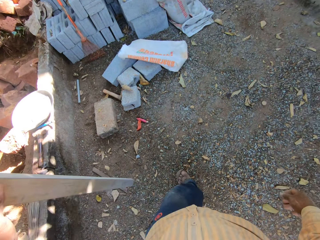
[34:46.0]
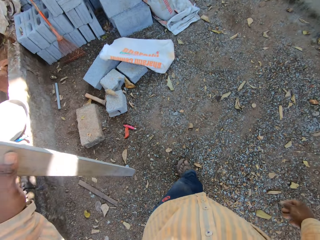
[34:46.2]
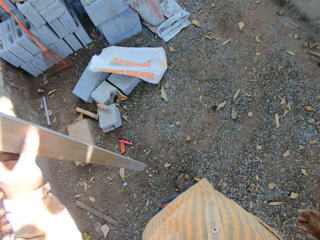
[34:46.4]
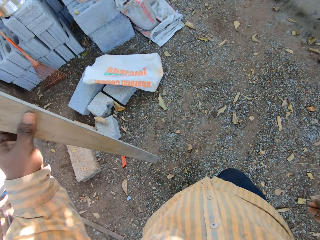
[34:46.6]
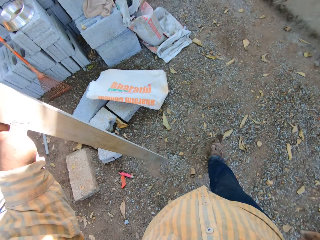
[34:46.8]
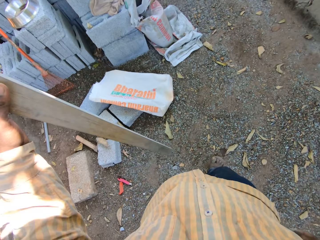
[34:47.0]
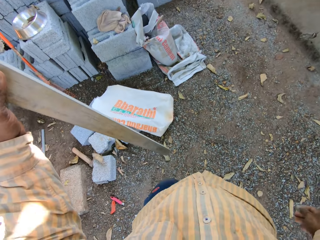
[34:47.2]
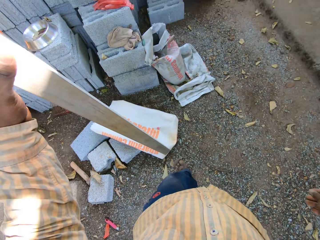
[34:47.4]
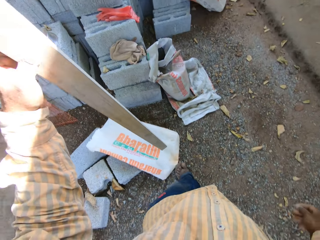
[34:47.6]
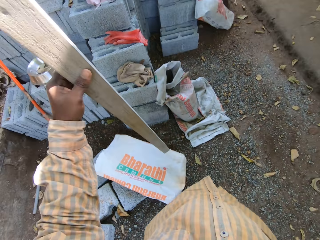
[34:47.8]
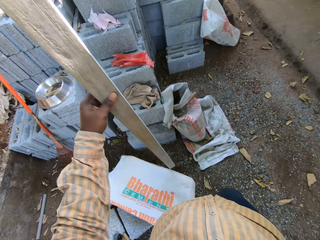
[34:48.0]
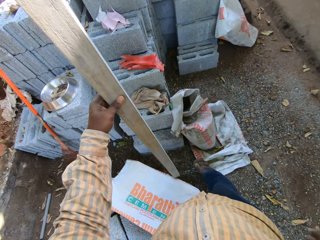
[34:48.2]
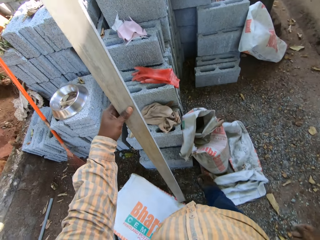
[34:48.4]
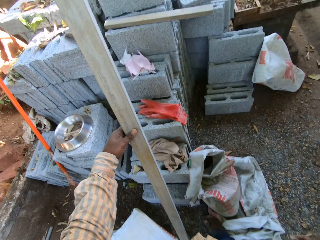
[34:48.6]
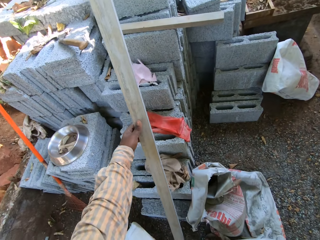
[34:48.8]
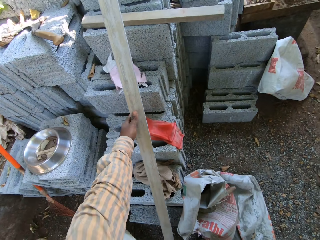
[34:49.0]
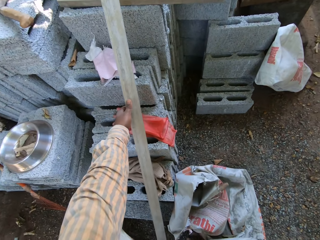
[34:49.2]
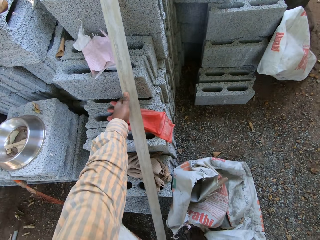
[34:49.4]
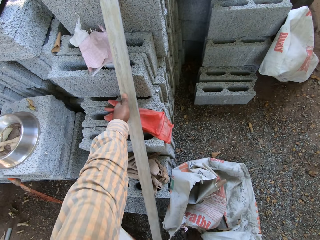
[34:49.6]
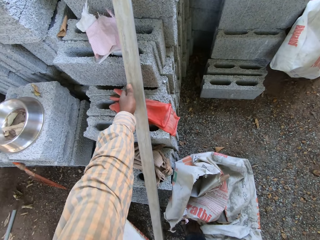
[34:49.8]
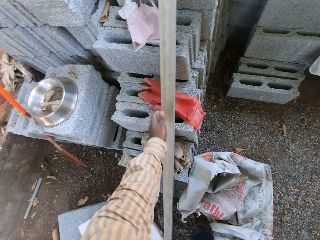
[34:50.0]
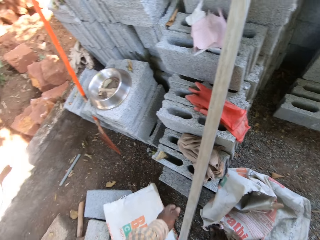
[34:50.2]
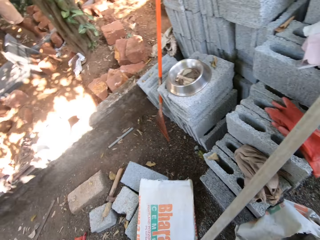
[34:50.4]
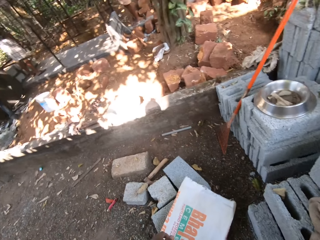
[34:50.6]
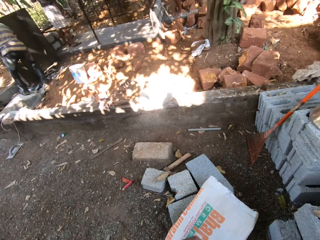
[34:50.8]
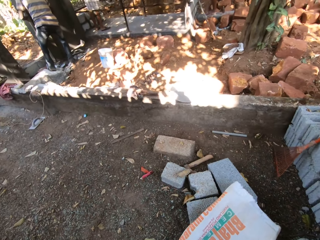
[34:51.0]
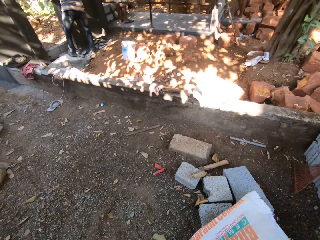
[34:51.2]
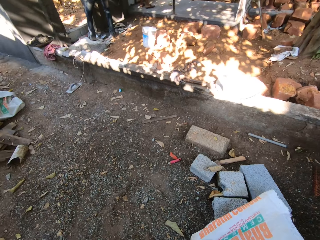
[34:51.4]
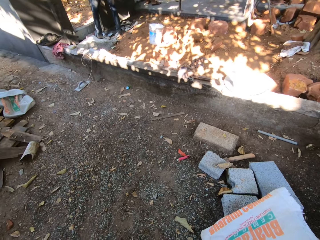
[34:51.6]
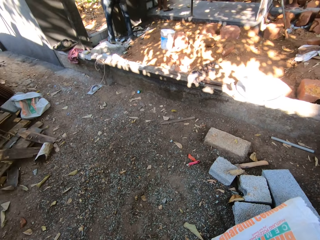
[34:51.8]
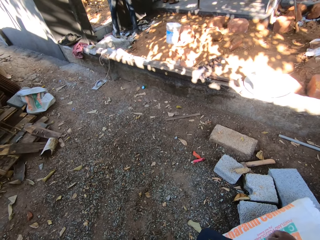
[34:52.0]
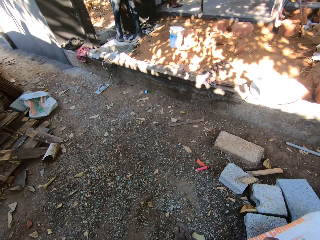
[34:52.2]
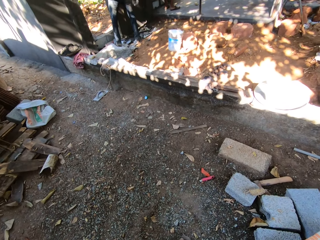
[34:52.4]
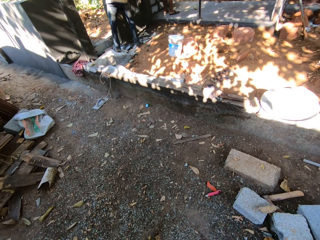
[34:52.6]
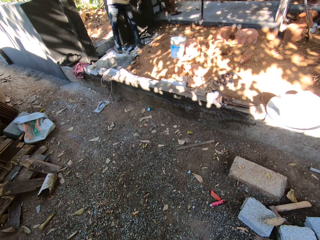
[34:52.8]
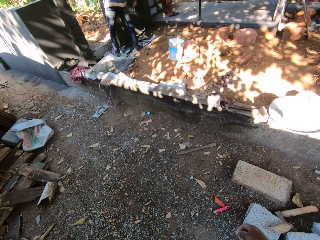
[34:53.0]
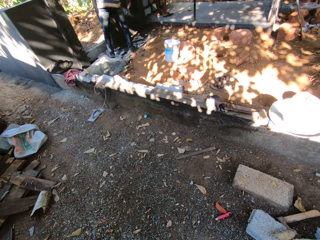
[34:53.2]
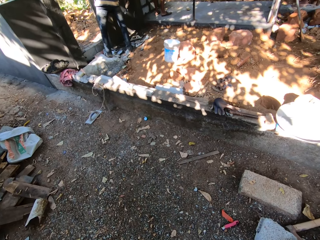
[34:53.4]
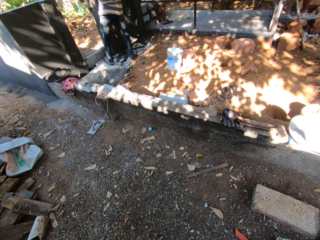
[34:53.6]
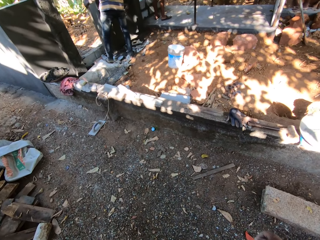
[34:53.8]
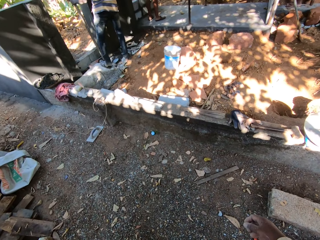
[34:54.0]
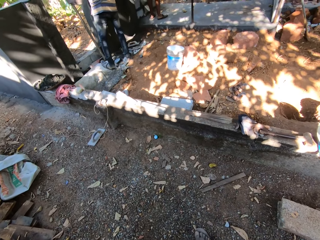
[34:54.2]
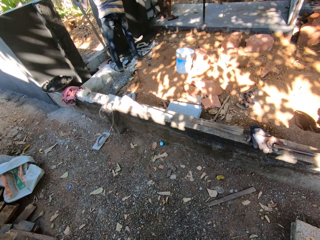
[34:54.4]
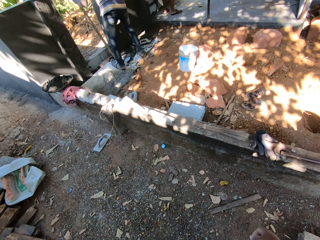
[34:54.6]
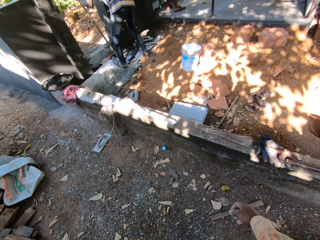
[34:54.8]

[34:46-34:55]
The camera wearer holds the plank with his left hand. He rests the plank on a stack of blocks.

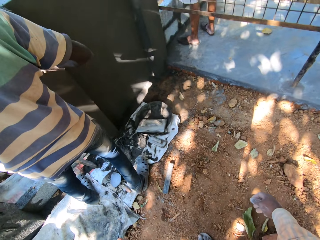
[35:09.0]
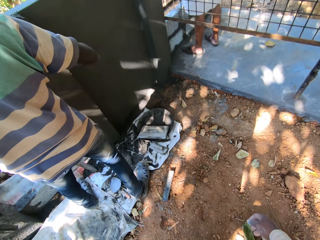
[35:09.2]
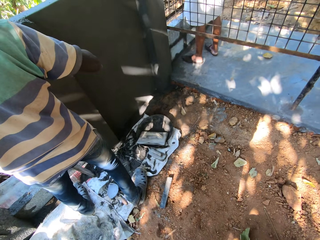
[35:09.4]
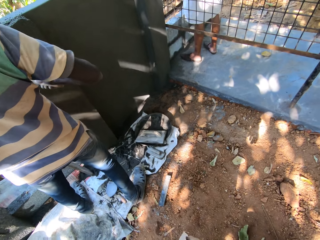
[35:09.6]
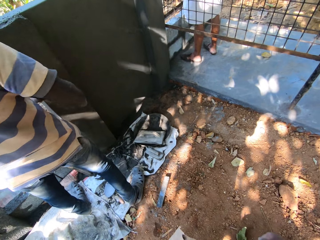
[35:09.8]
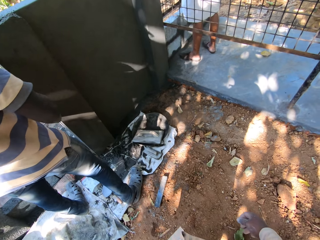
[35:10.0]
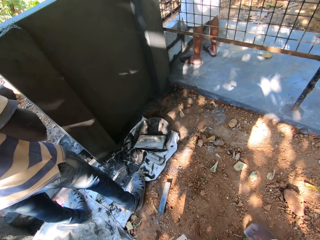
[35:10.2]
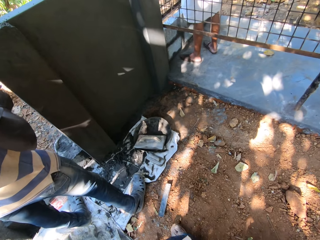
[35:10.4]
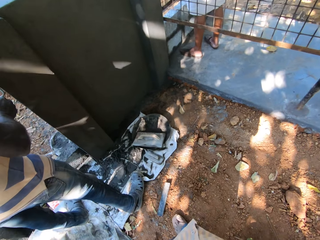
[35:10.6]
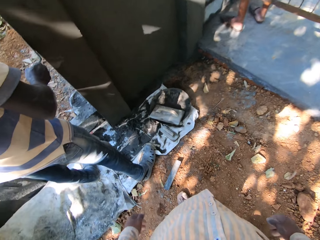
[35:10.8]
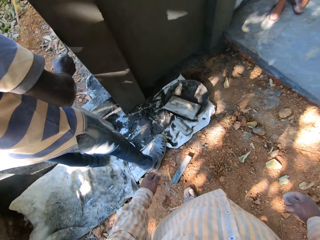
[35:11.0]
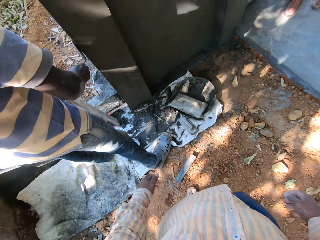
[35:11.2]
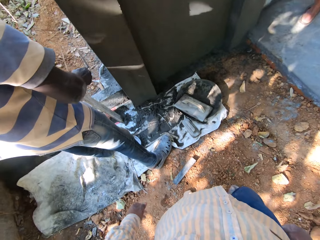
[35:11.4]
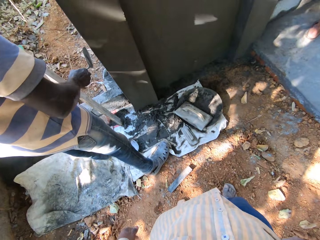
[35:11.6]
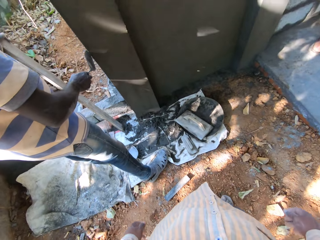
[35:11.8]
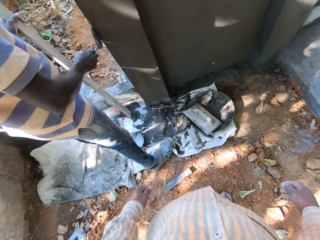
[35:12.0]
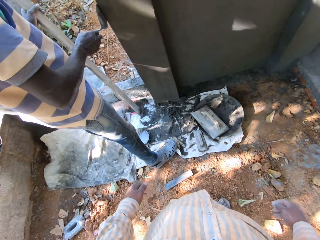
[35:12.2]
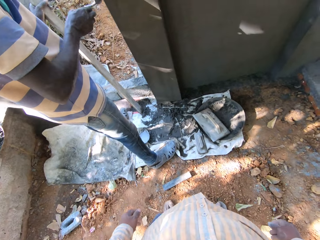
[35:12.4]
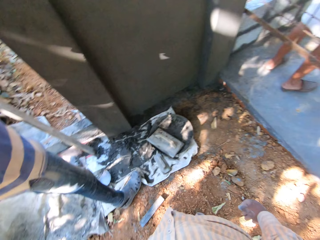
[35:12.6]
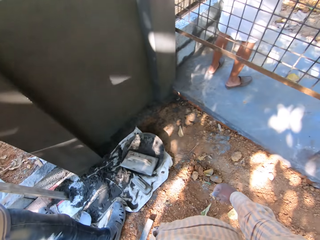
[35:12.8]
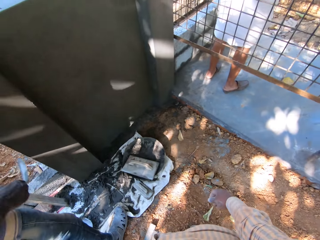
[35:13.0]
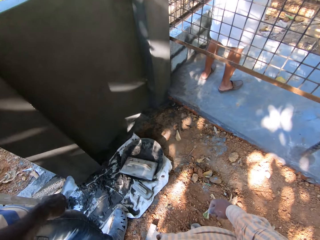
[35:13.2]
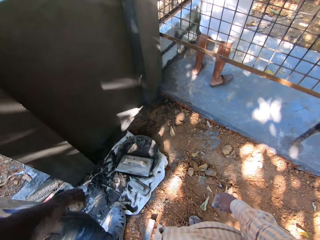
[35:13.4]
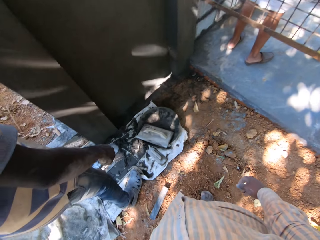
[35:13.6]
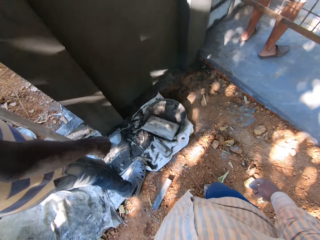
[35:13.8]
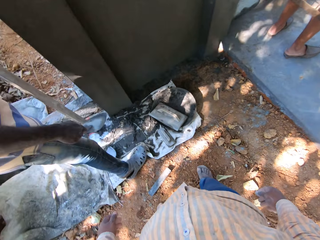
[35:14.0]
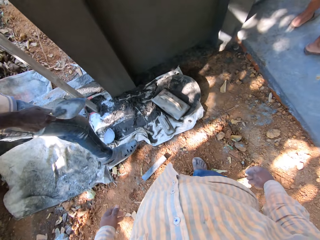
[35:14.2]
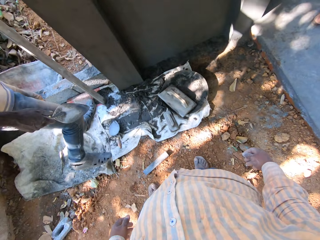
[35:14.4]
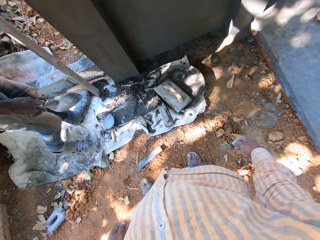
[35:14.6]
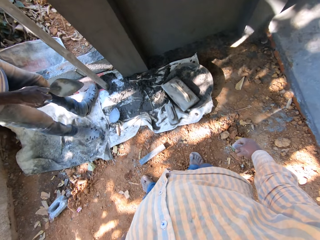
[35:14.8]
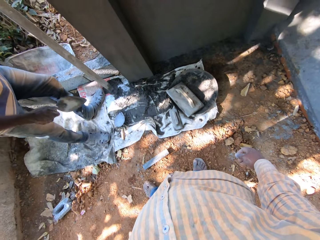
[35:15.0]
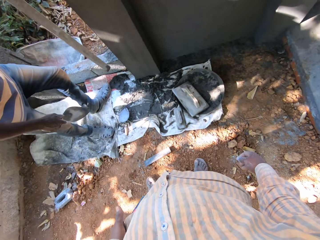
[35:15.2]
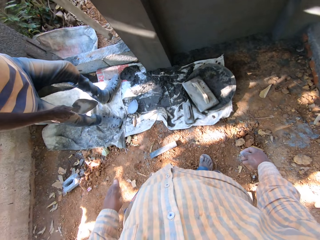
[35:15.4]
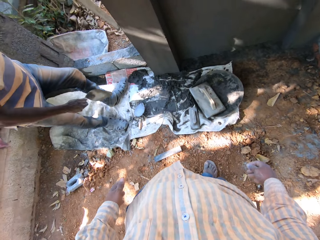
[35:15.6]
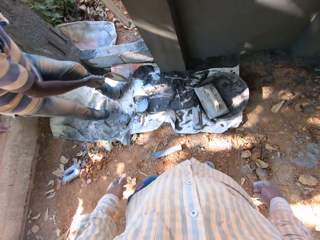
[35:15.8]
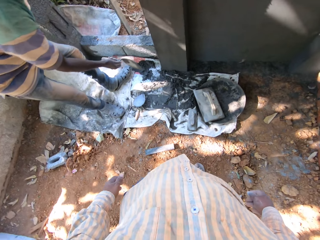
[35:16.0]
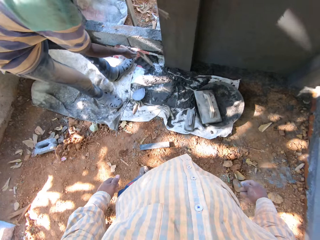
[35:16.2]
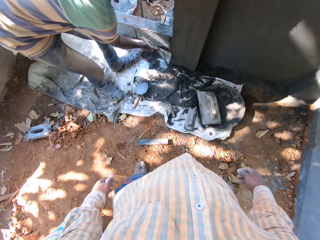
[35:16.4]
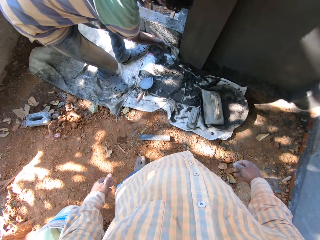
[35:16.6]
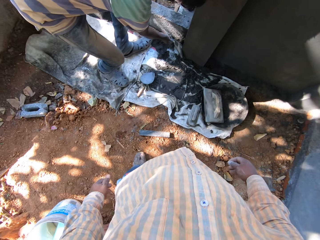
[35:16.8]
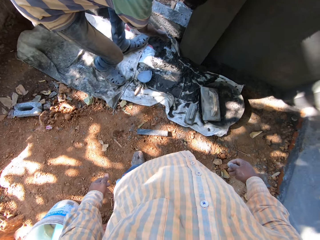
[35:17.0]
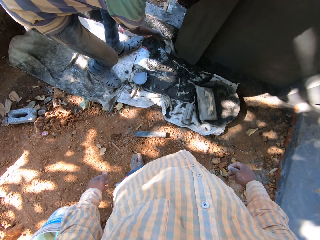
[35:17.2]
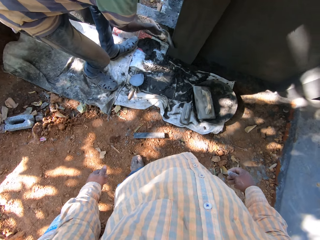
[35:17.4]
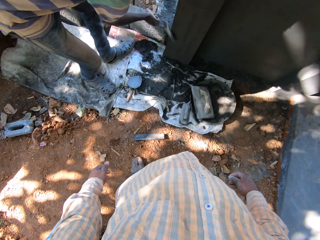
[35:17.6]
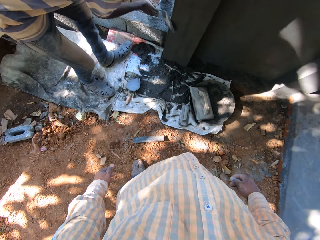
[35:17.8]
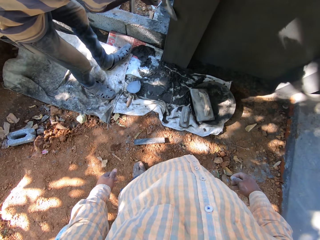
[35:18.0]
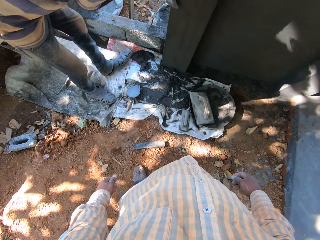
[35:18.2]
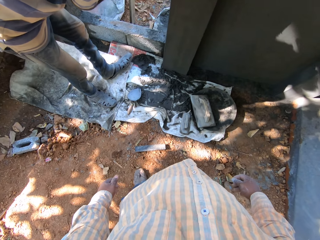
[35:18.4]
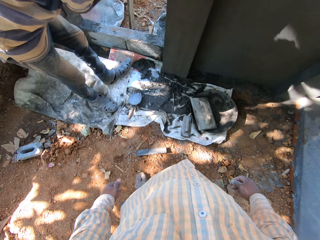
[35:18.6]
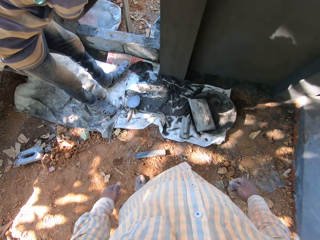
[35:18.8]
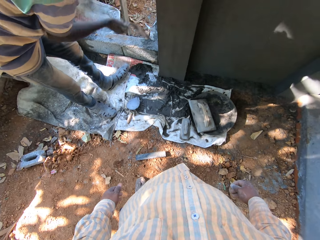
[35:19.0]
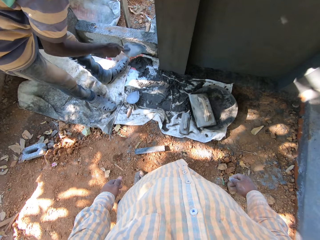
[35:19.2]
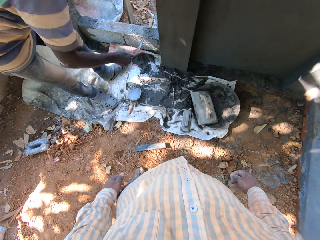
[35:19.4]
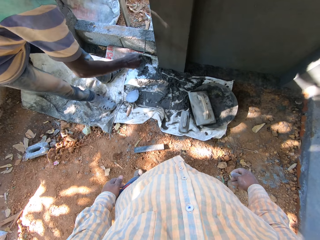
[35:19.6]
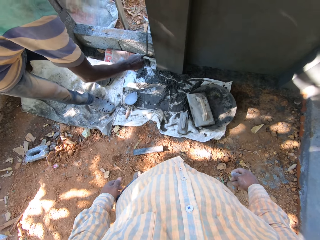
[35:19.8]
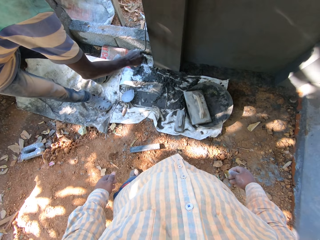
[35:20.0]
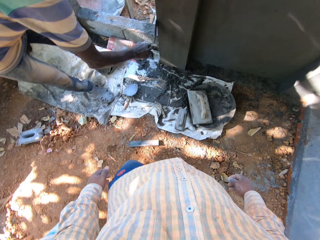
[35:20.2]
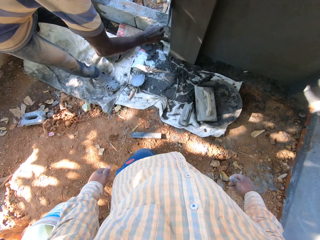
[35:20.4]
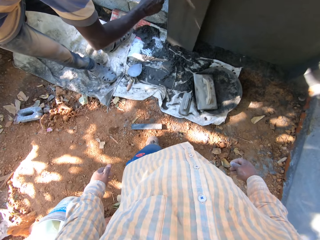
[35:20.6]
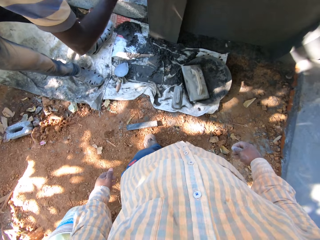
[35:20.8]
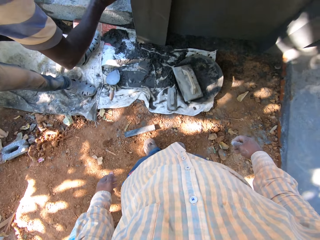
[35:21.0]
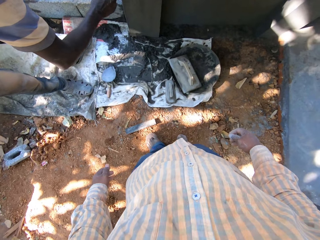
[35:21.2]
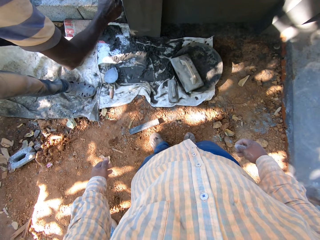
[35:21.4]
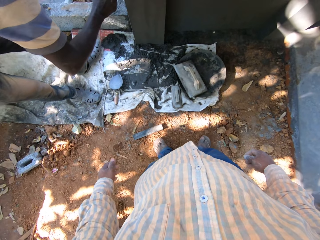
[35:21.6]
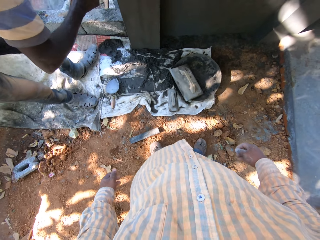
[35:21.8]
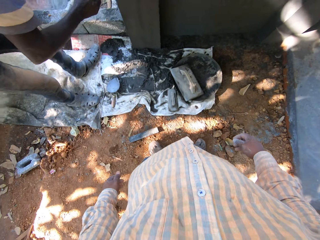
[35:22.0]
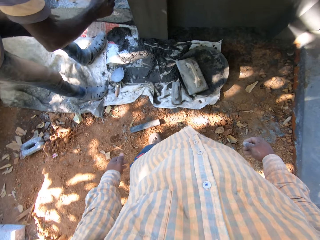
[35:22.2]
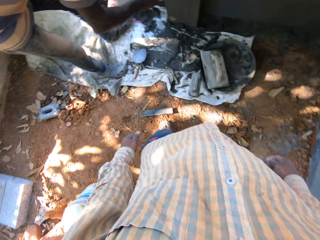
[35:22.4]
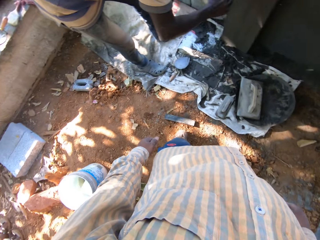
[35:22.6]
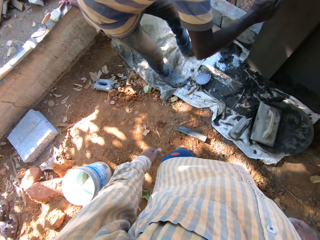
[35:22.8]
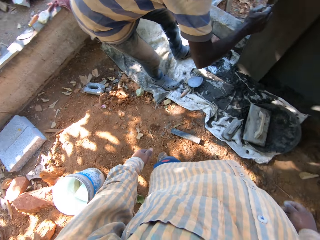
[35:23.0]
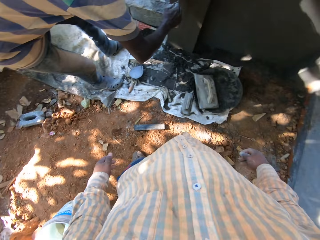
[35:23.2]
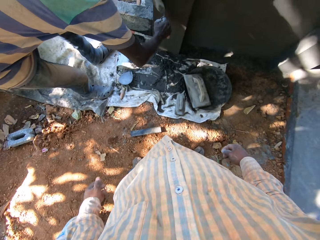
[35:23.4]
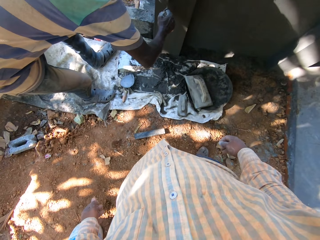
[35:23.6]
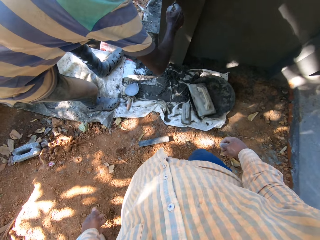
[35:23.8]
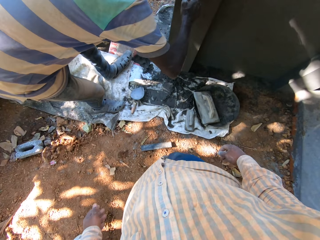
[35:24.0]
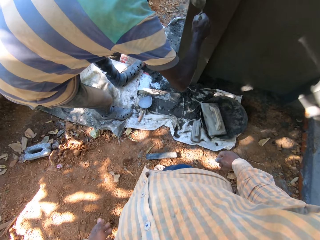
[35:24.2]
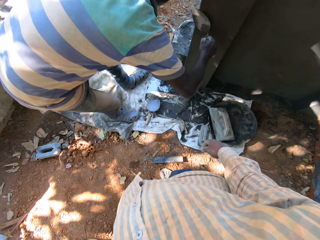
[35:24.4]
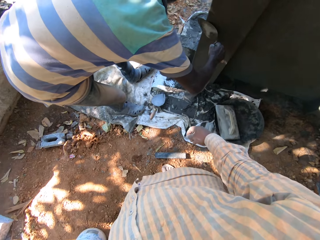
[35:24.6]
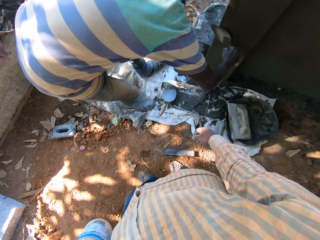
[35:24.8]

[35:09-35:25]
A man plasters the wall with a hand trowel in his right hand.
